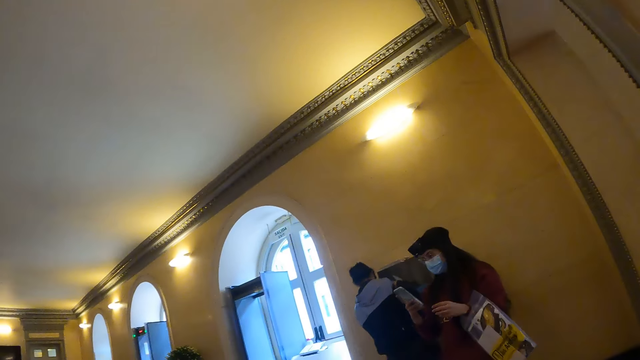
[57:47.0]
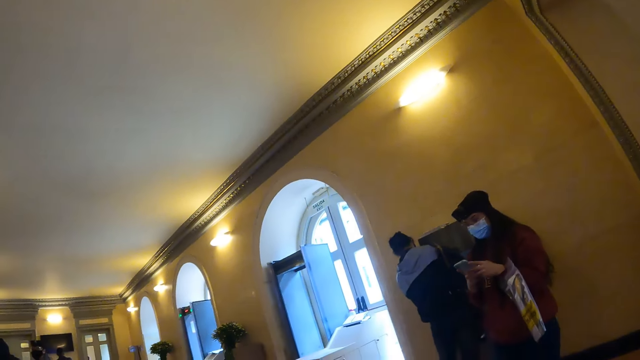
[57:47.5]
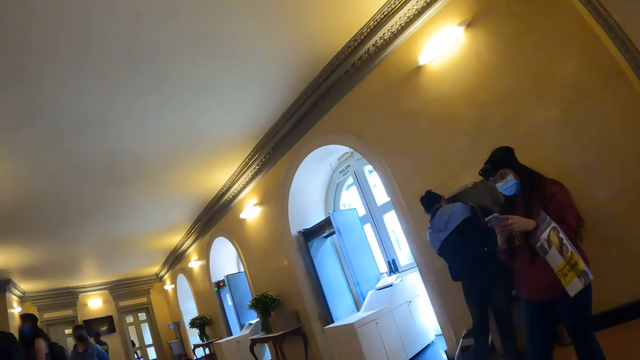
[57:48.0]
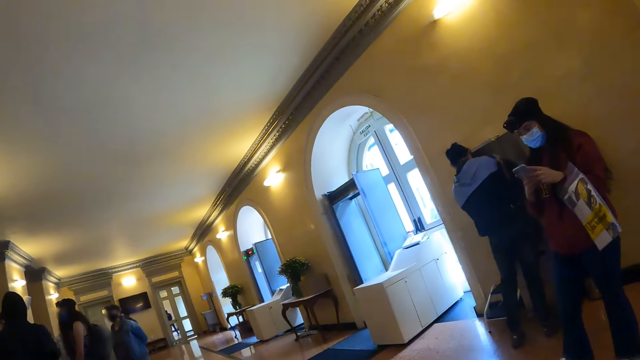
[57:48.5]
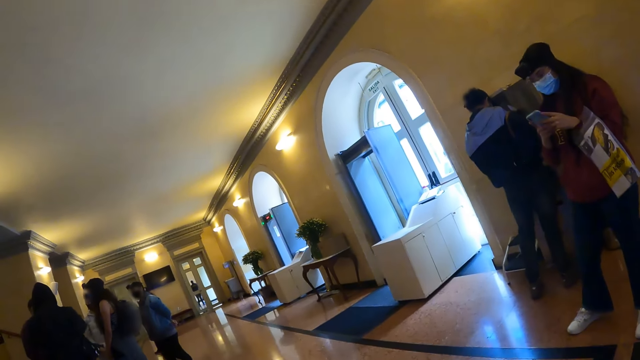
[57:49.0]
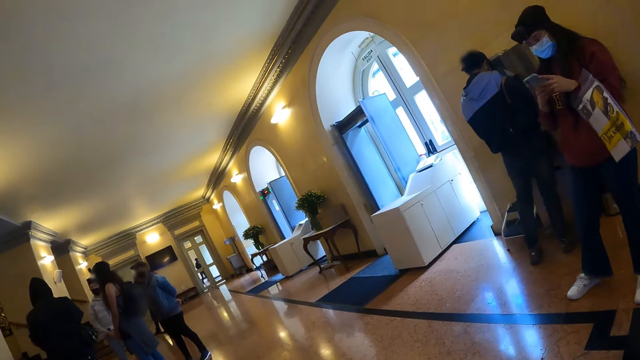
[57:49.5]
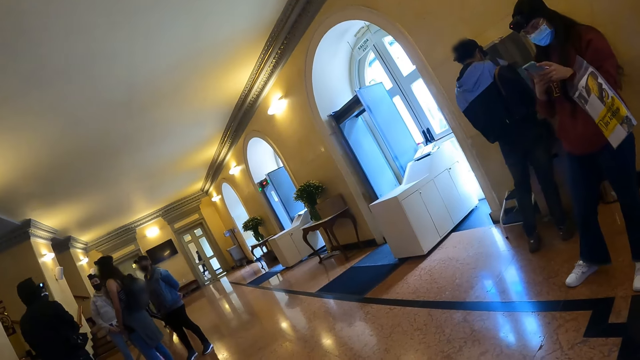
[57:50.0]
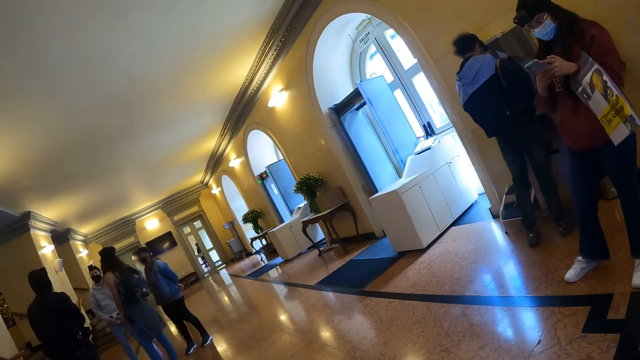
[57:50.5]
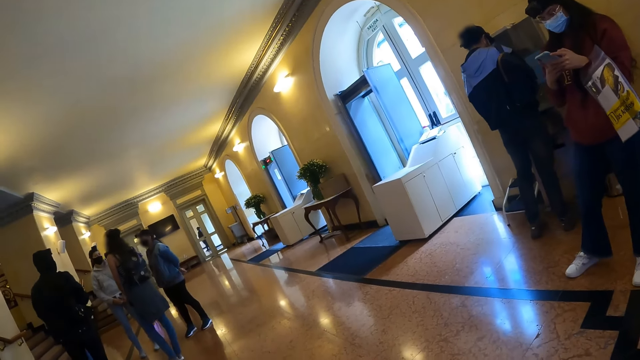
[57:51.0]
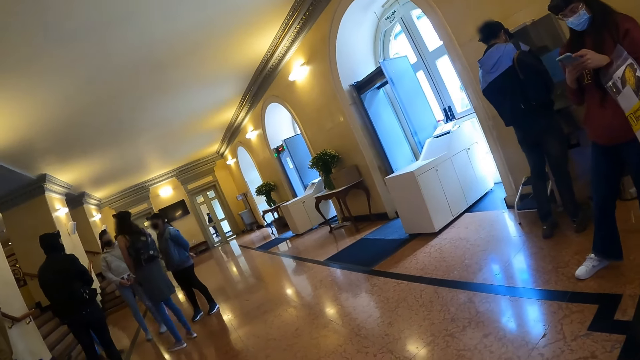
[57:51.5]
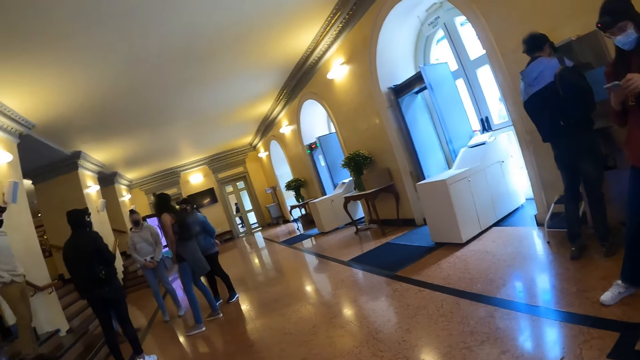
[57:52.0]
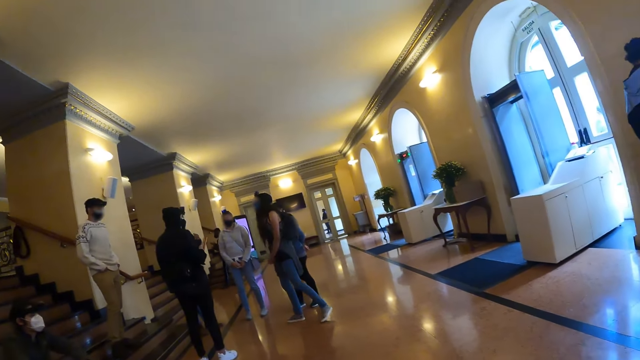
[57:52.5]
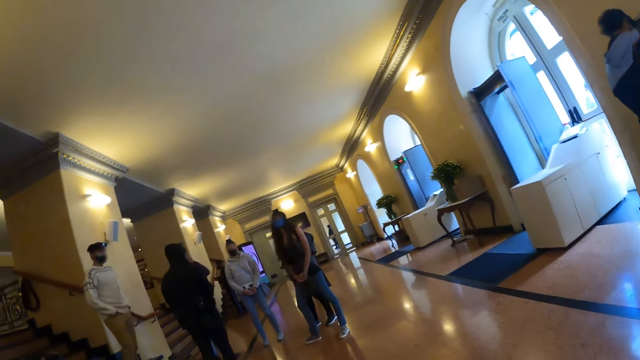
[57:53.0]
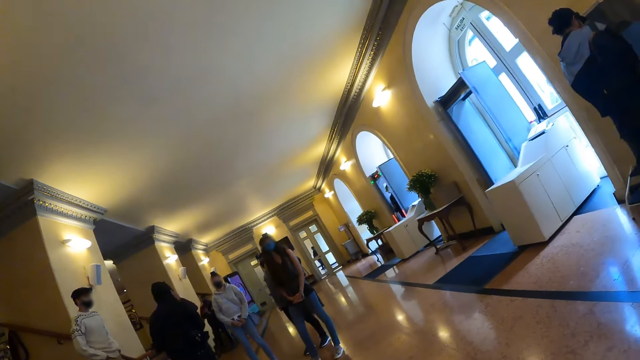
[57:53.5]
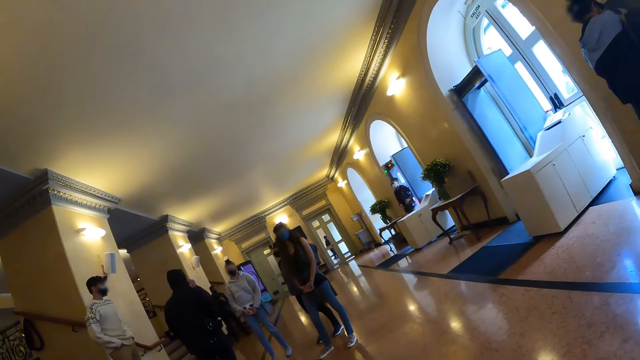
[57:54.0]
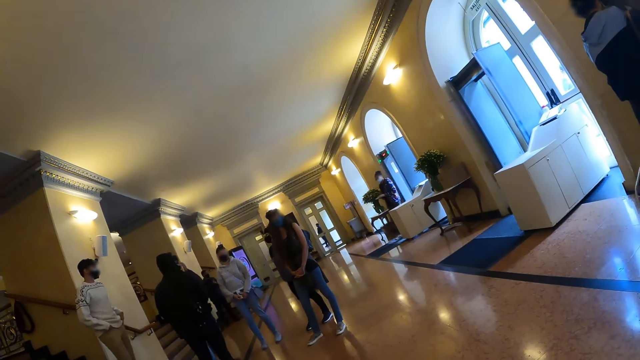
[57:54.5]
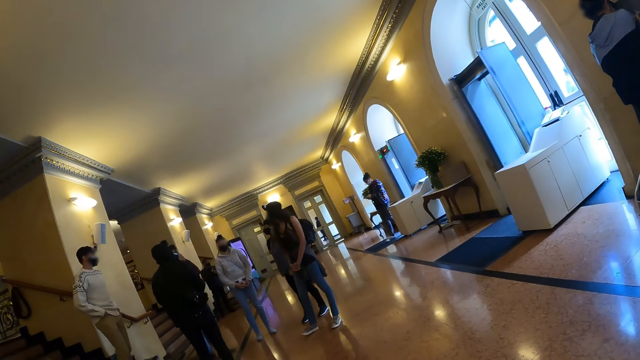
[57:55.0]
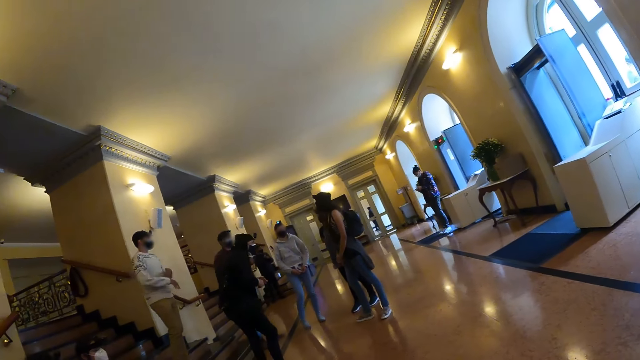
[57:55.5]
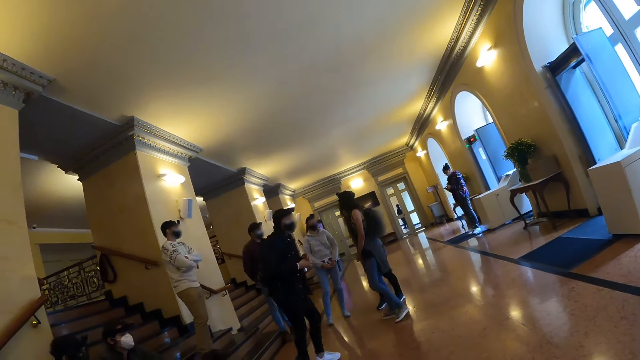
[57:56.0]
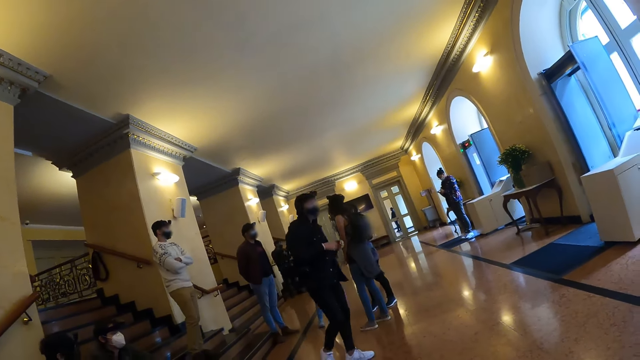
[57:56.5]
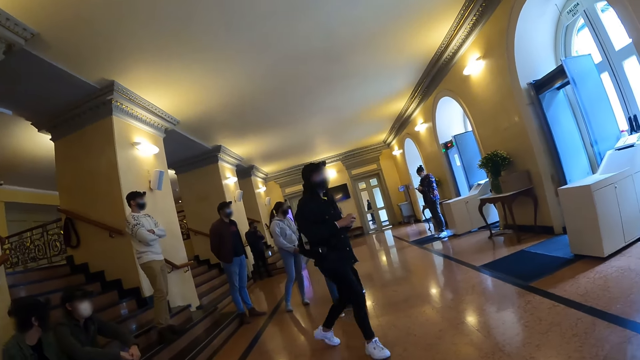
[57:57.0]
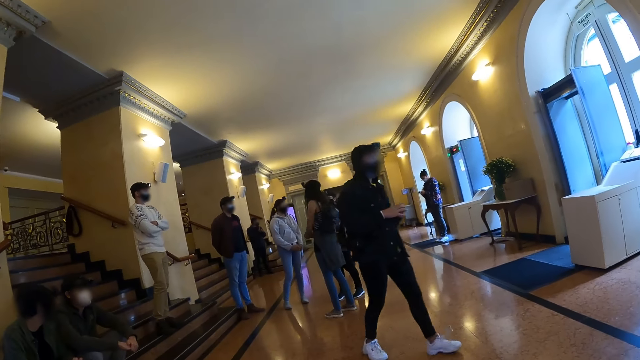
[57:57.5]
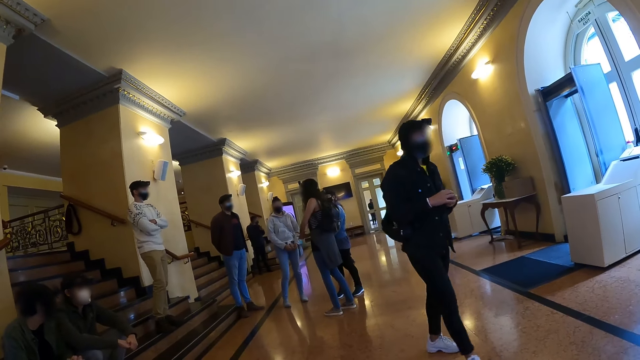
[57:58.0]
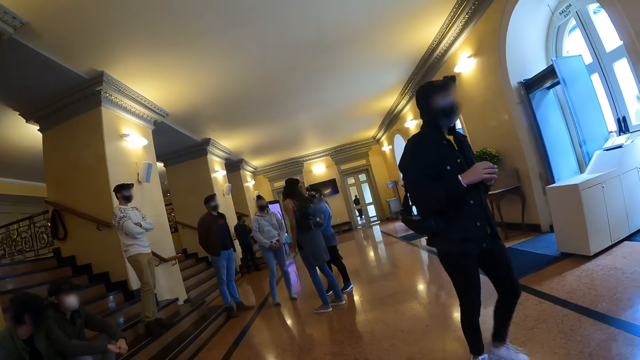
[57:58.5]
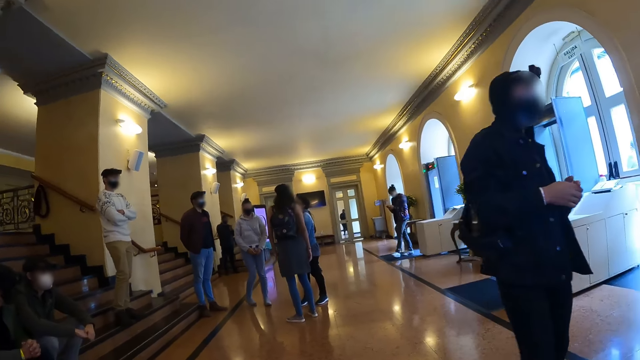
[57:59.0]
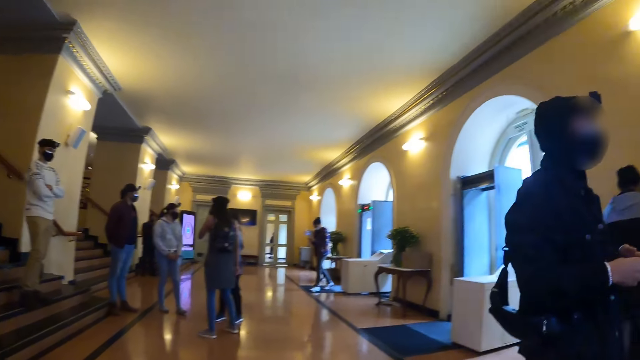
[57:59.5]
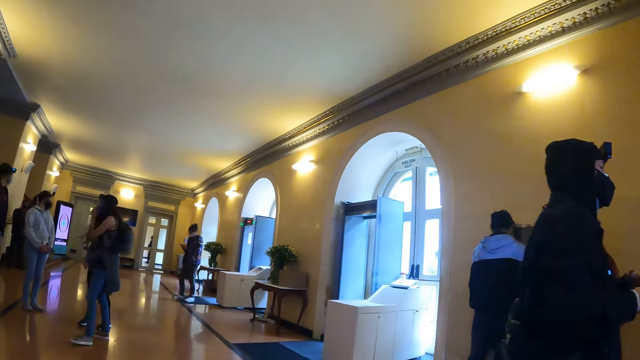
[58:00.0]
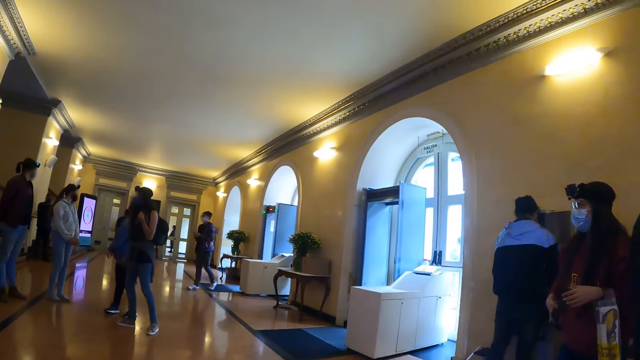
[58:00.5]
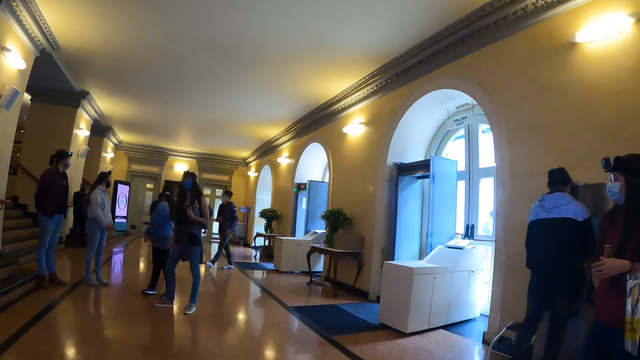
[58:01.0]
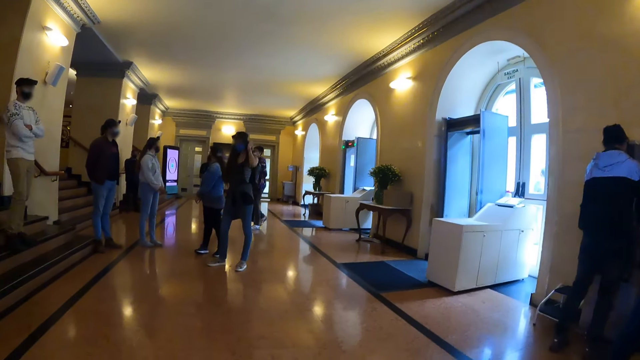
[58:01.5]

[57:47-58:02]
A person looks around.

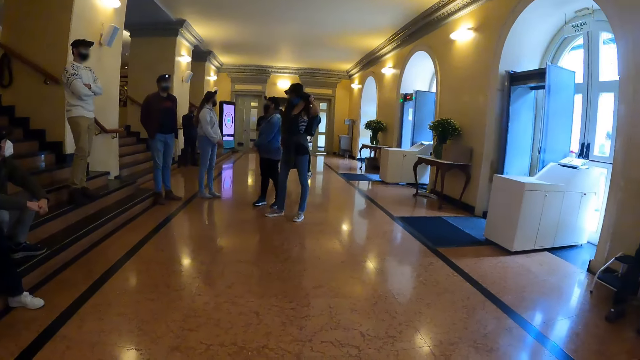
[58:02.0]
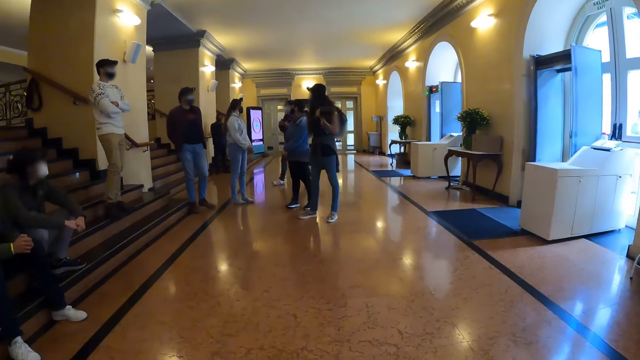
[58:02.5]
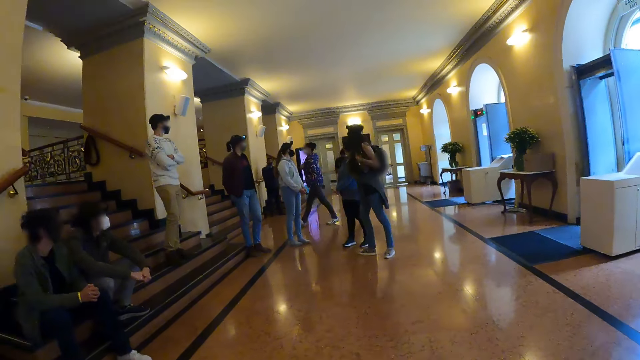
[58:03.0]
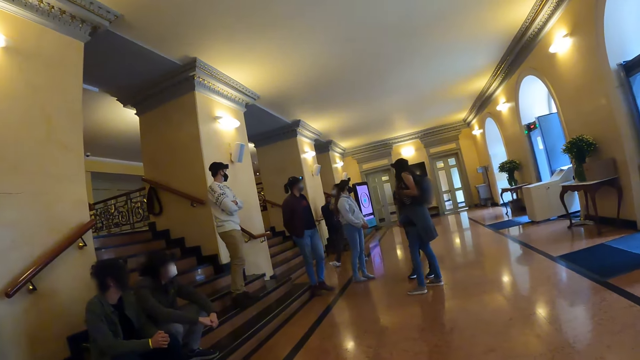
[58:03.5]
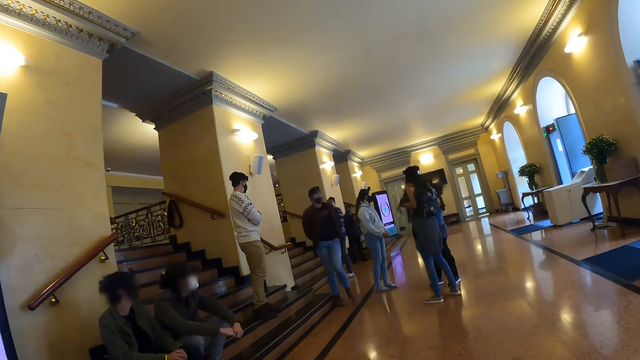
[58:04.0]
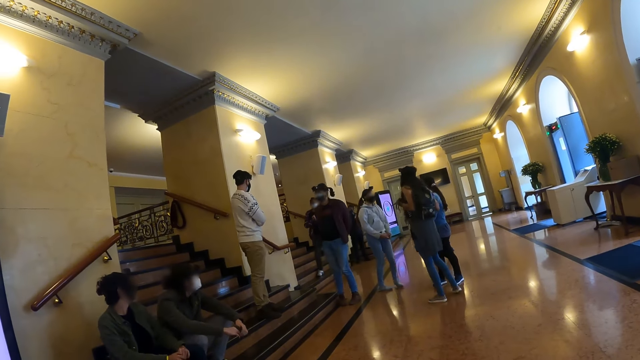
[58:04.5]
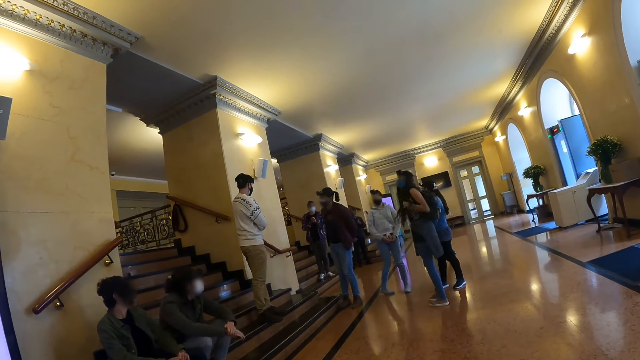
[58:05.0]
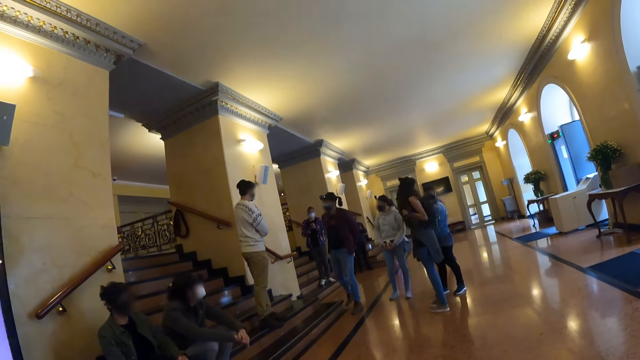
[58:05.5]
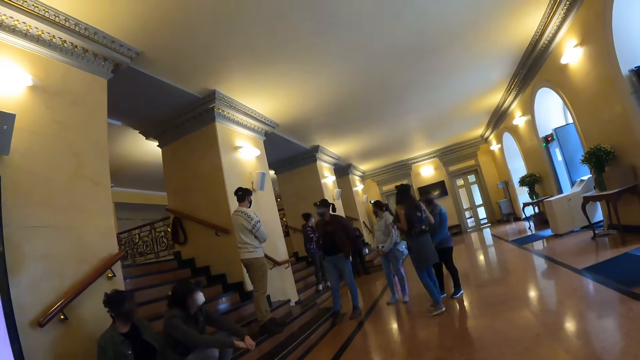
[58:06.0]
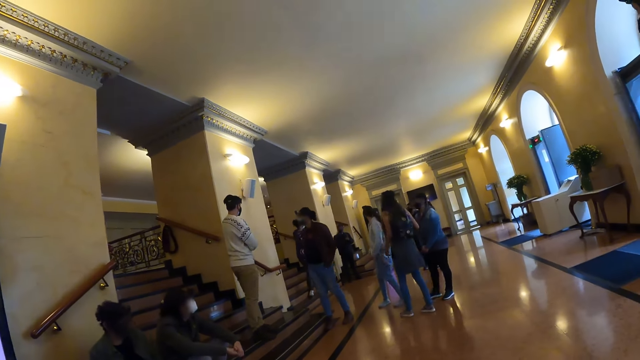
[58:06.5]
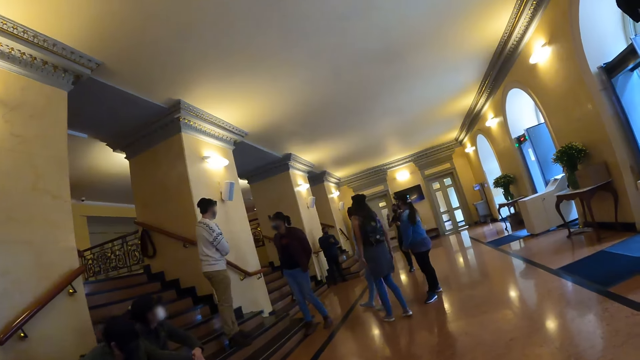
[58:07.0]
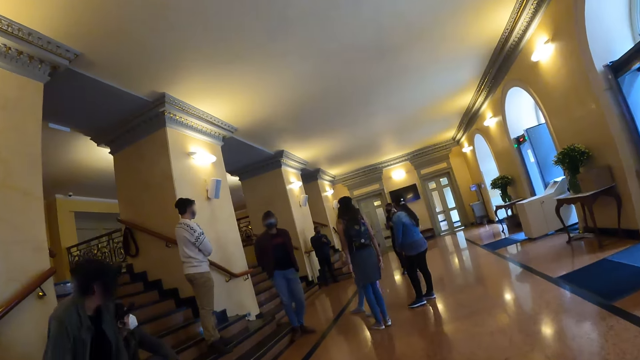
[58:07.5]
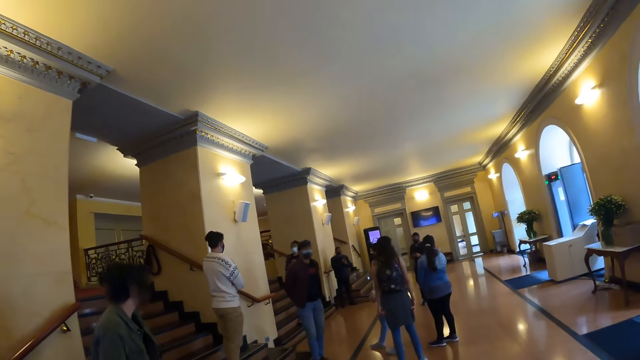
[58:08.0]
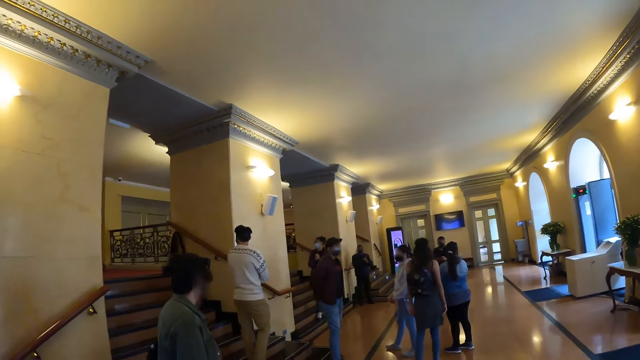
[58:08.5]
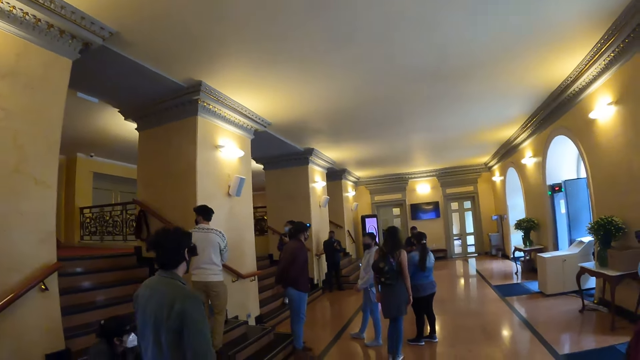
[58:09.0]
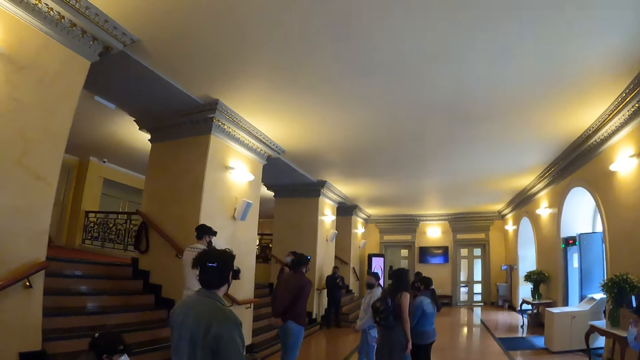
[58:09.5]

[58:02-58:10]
The camera wearer stands up from the bench.
